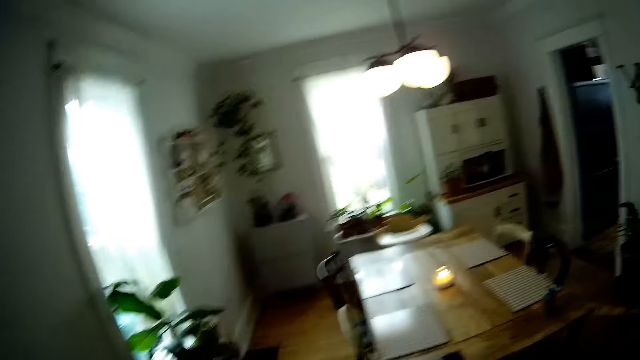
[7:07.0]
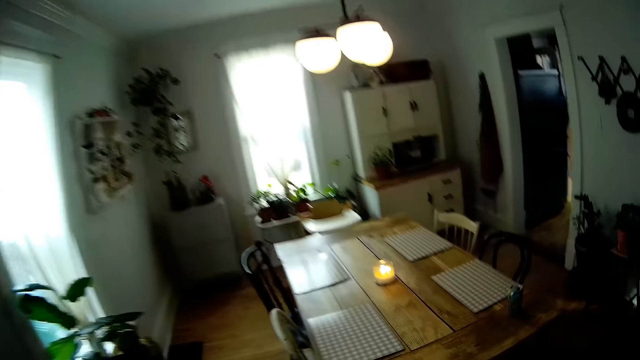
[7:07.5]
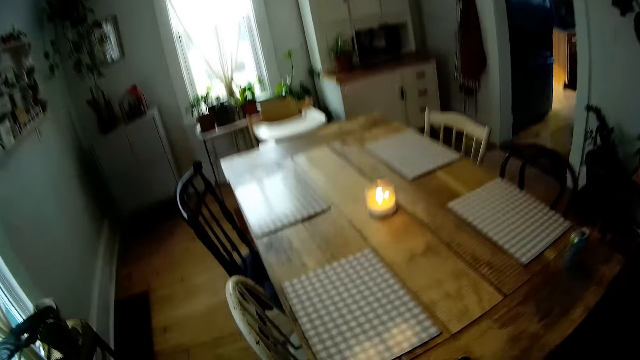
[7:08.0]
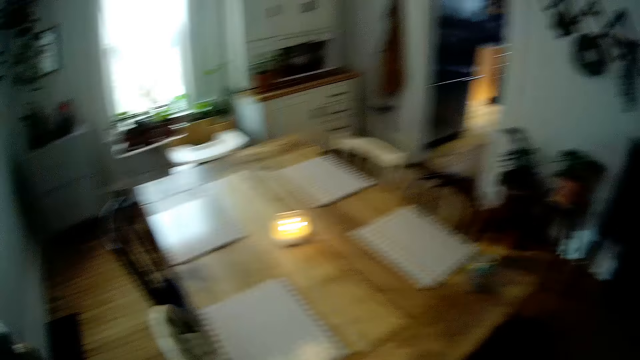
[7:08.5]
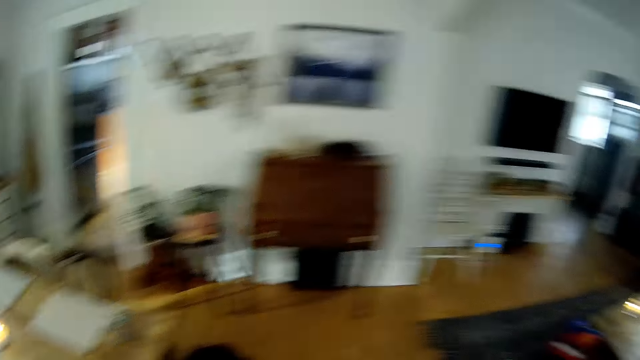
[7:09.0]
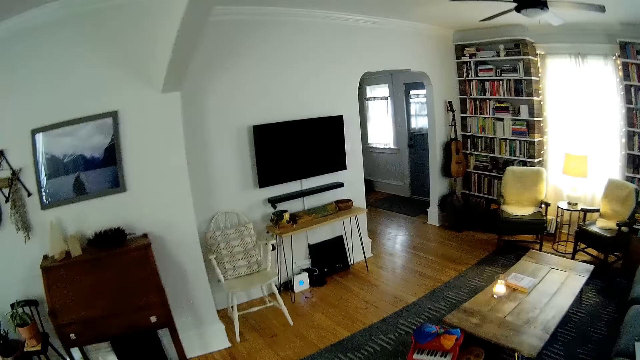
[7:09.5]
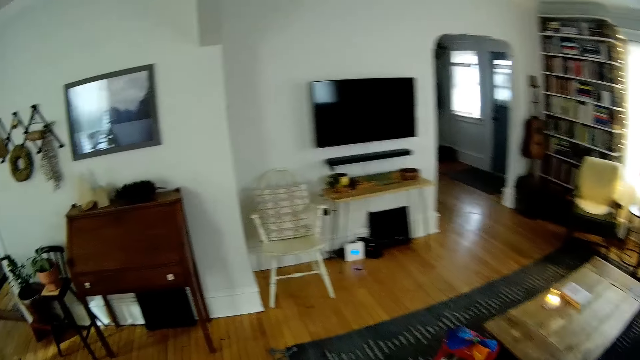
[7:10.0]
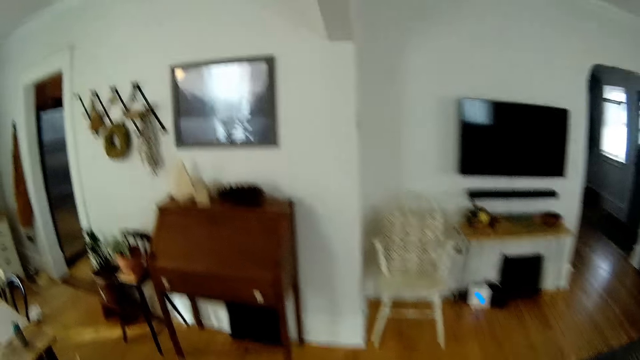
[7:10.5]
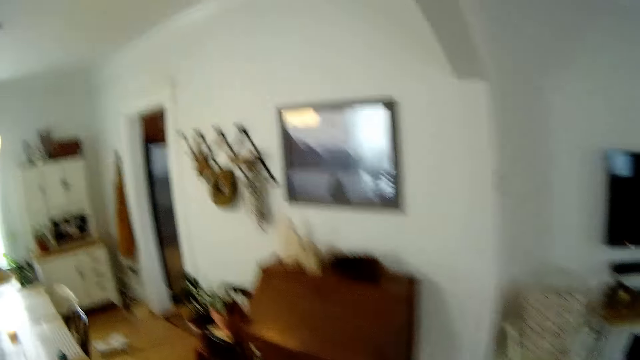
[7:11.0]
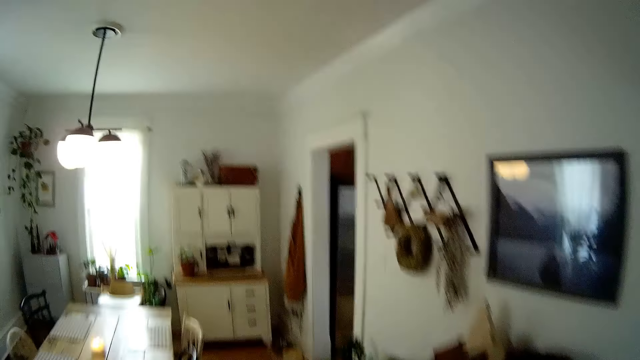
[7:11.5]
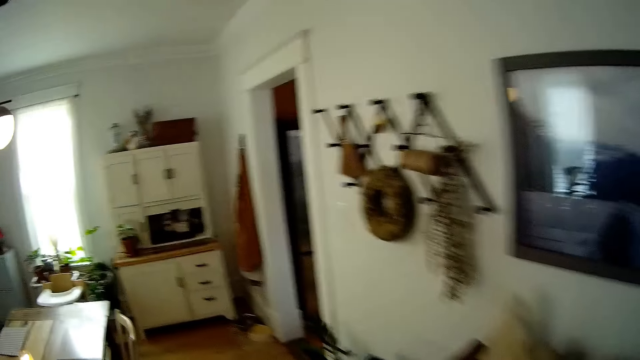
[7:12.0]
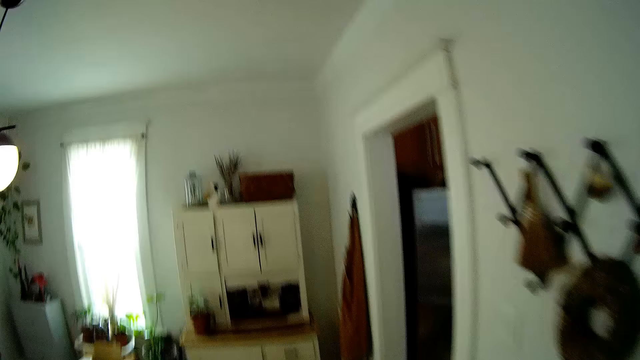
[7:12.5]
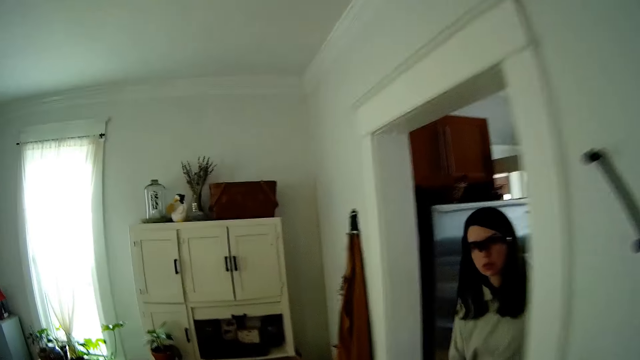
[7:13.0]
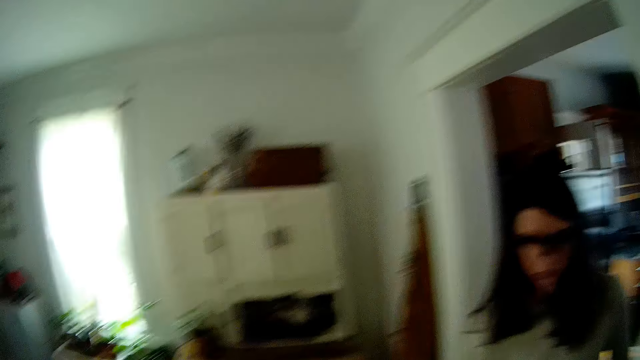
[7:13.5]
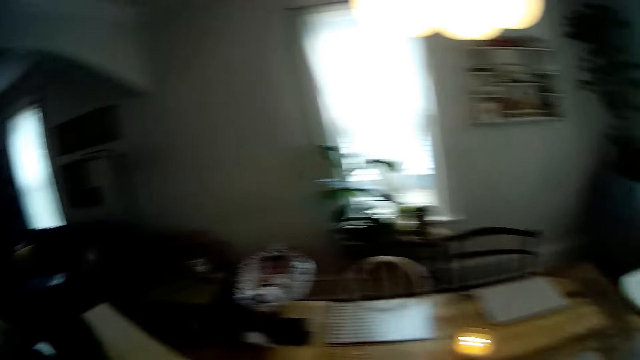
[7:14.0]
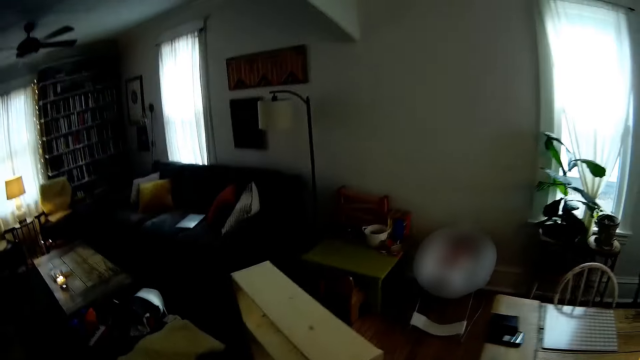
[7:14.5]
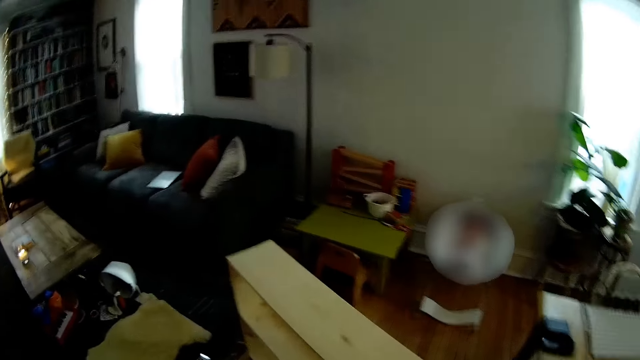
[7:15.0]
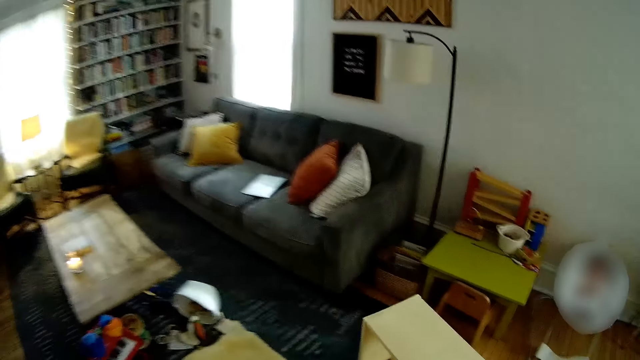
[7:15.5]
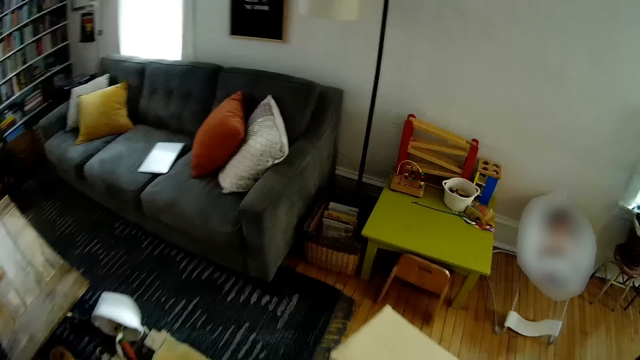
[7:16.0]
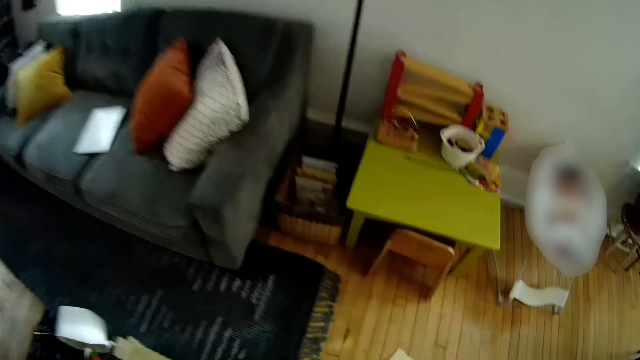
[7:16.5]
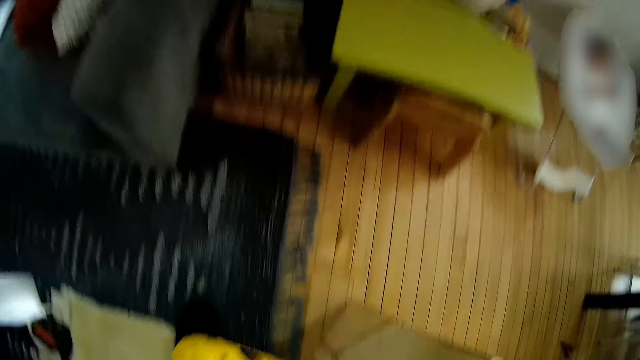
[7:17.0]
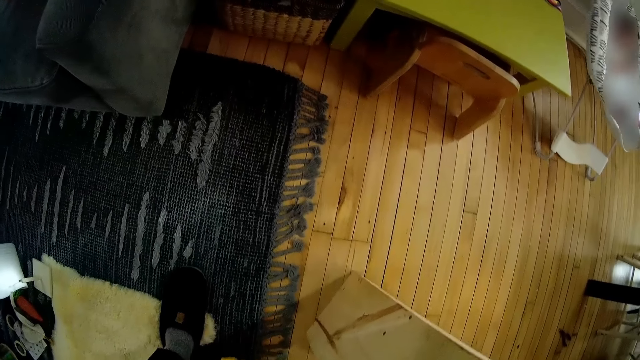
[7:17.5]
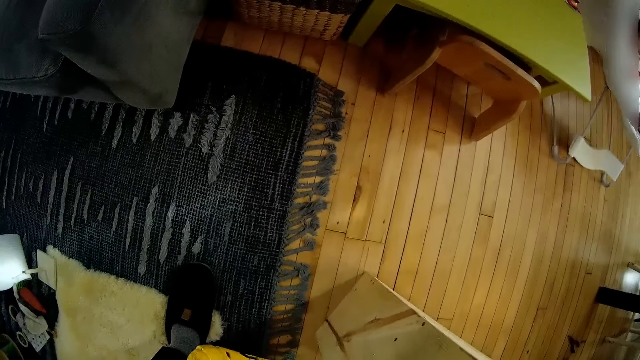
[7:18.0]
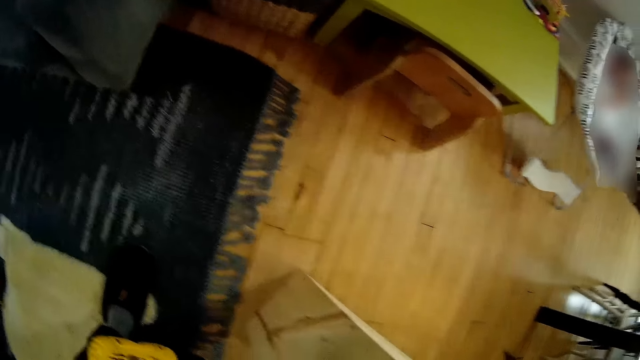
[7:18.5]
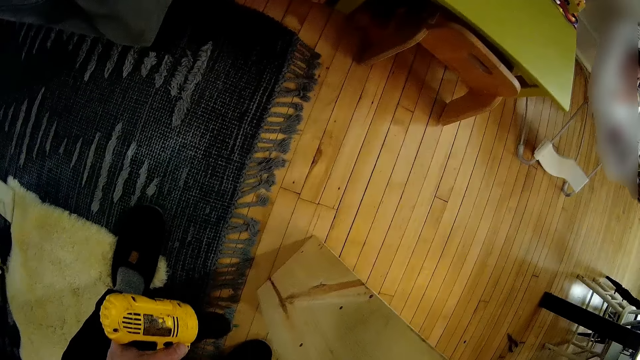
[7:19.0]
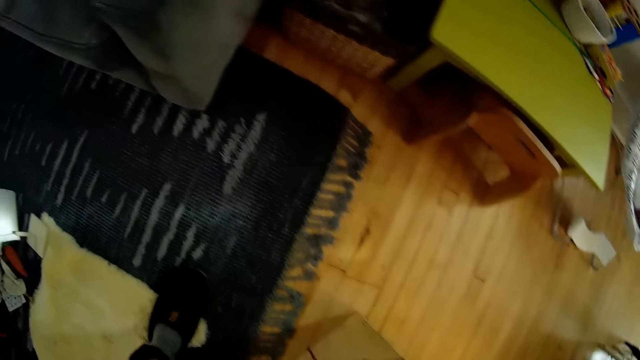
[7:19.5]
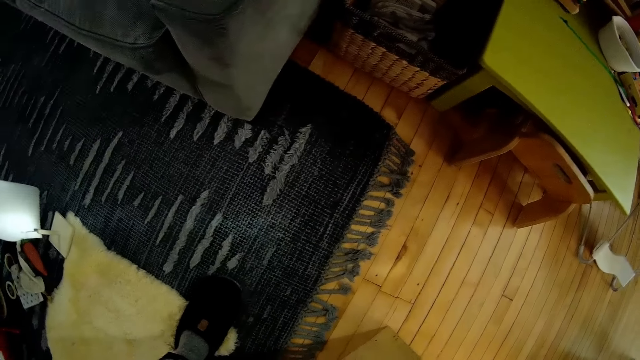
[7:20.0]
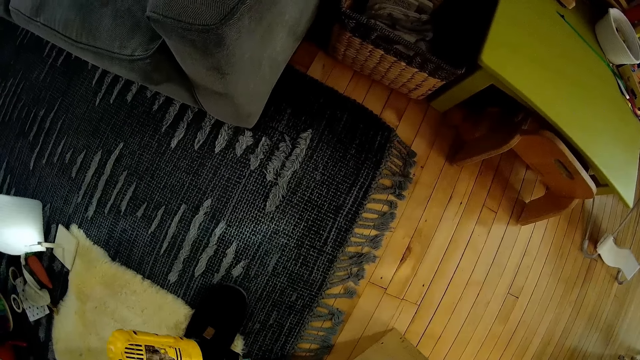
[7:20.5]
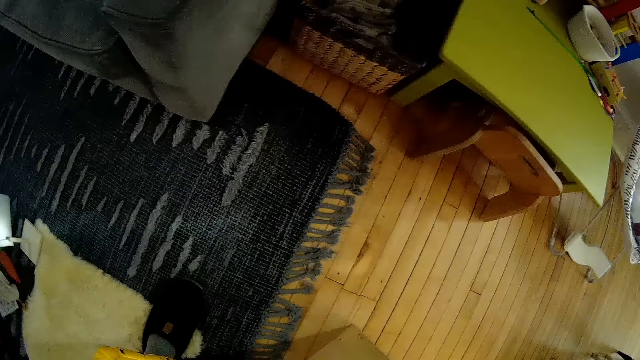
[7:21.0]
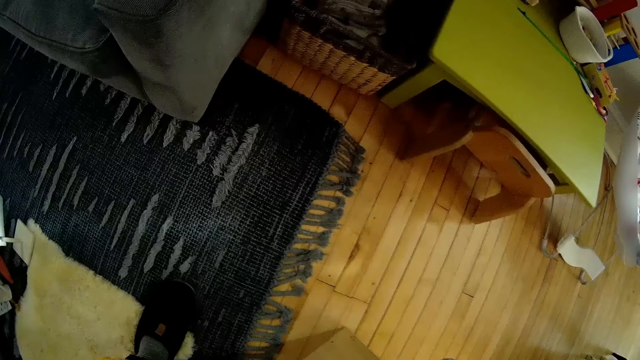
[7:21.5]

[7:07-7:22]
The camera wearer walks around the house. They interact with a woman. They move towards the woman. They walk around the house again.

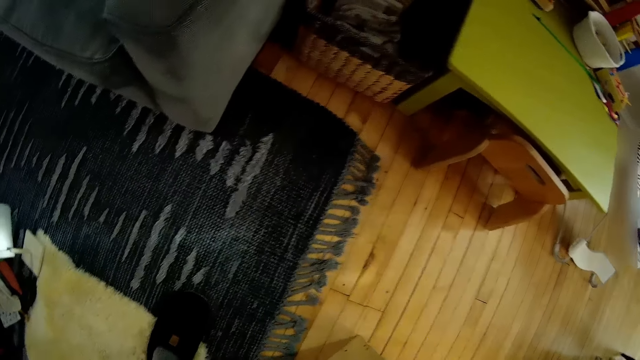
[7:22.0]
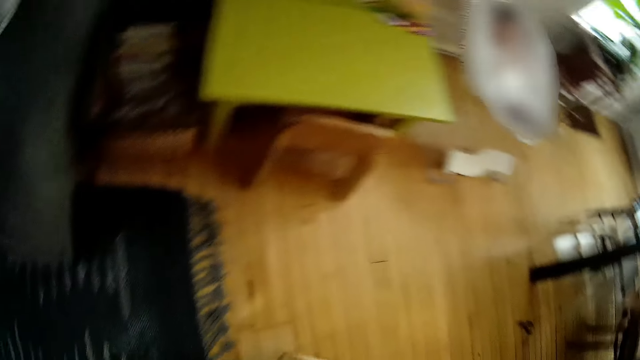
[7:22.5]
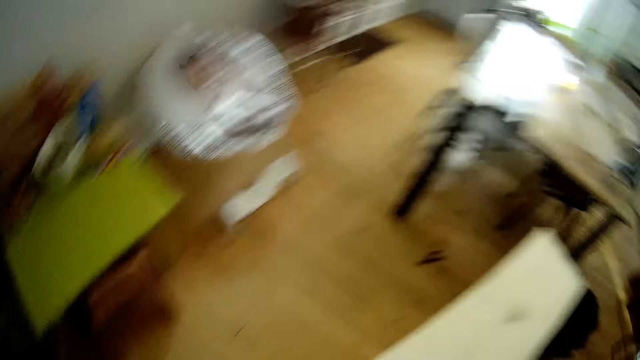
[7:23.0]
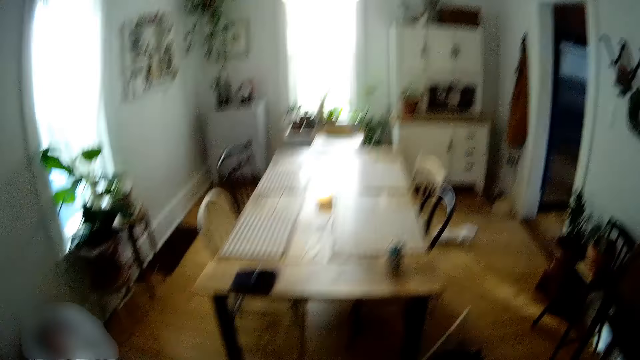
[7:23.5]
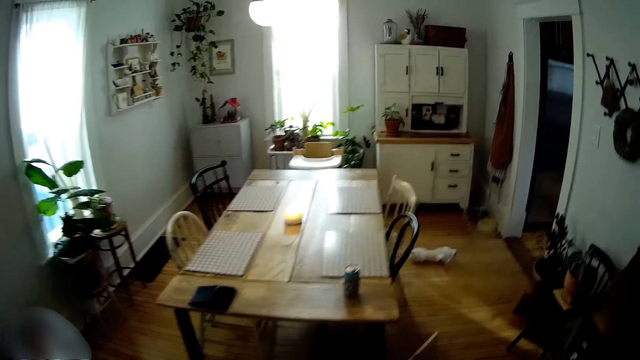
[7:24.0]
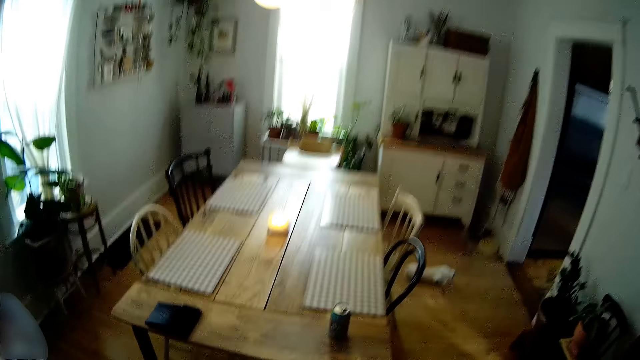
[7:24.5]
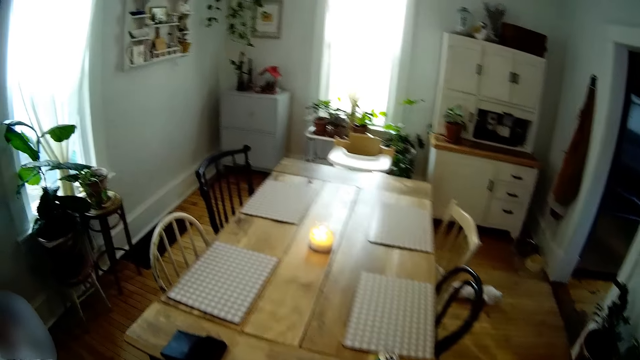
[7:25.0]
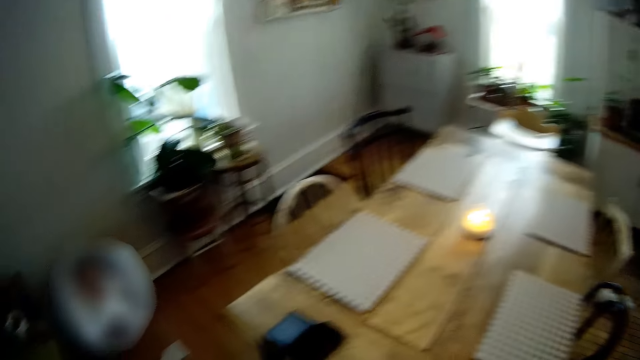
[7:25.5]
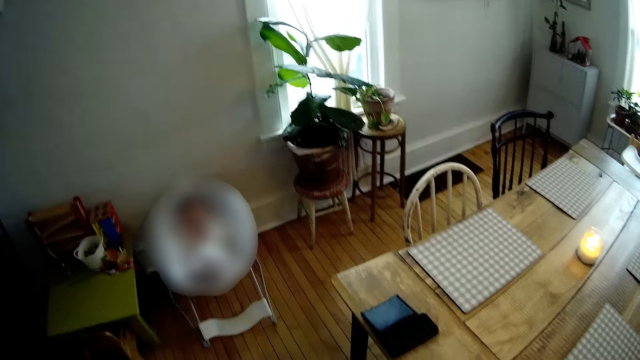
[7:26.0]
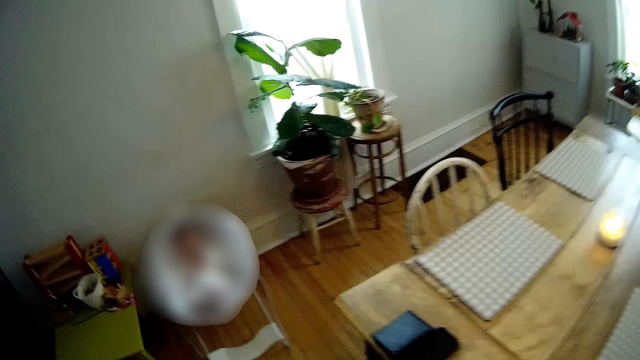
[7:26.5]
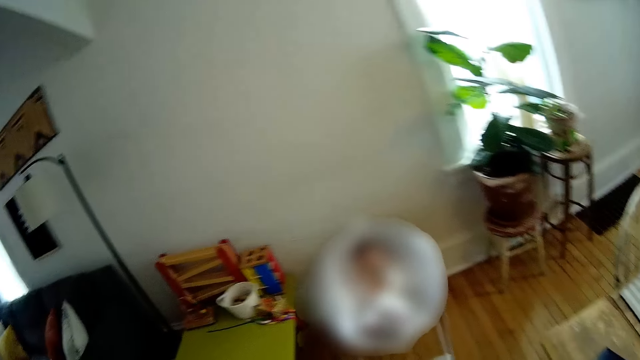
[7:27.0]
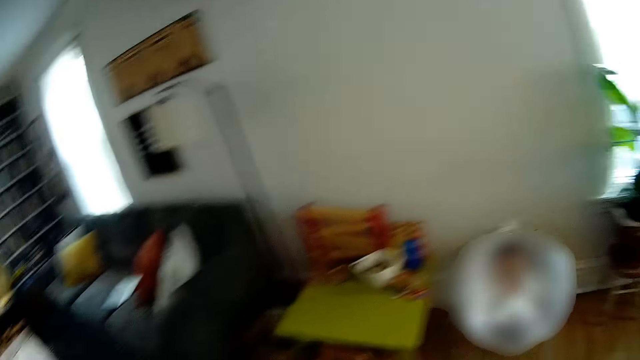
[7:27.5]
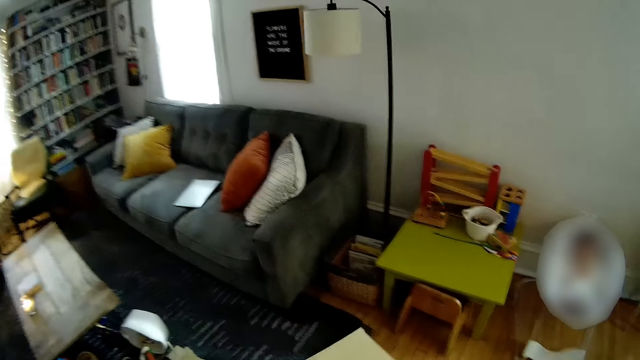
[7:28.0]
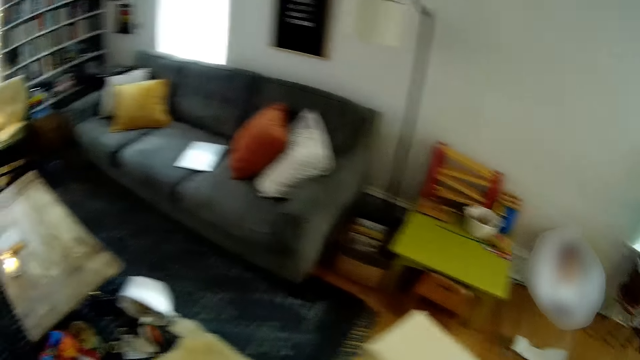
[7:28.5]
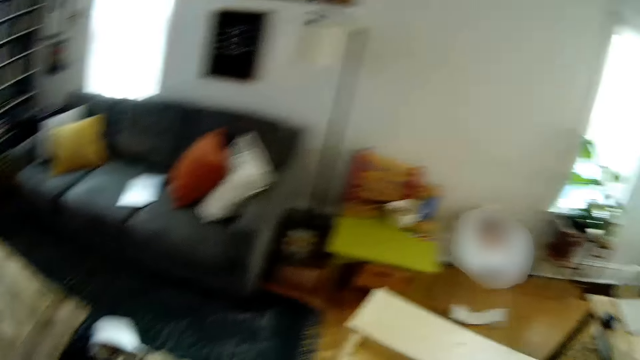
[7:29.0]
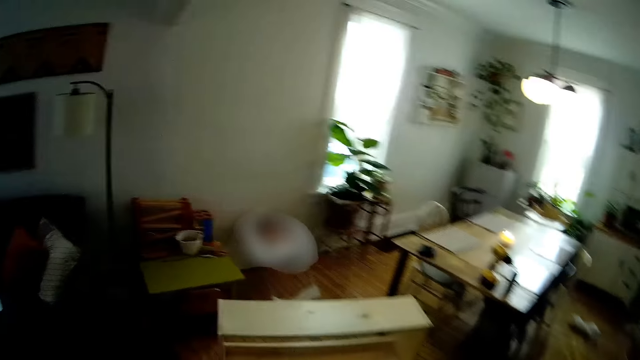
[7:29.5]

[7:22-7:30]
The camera wearer walks around the house. He drops the drill driver in his right hand on the table.
